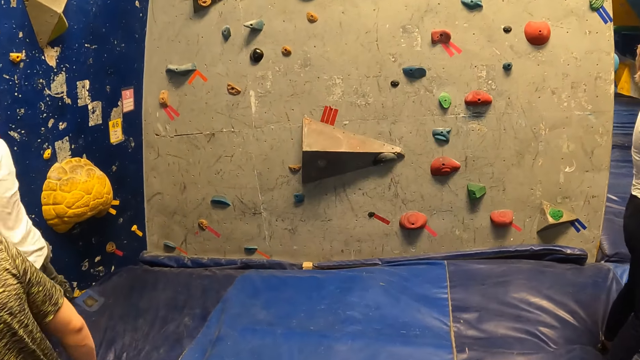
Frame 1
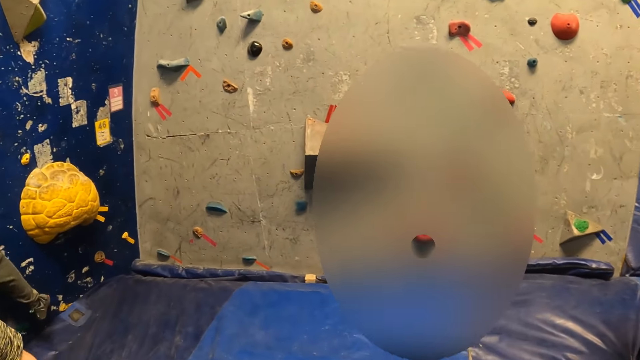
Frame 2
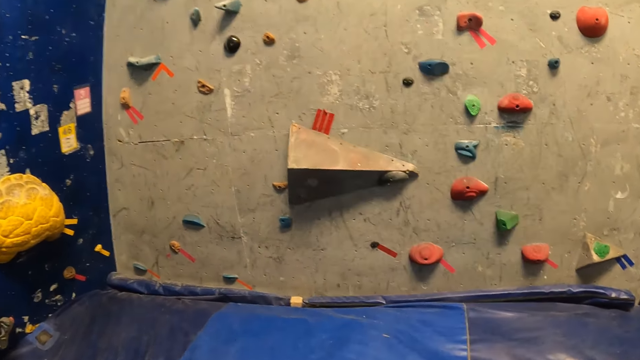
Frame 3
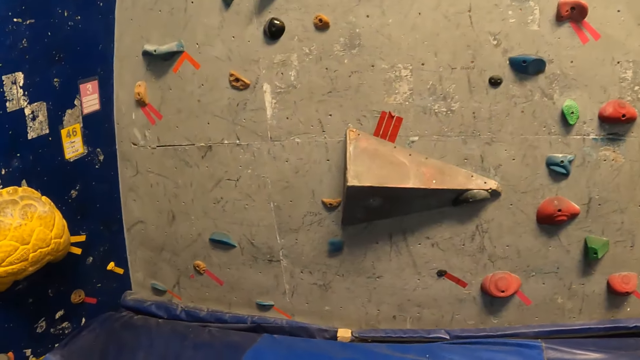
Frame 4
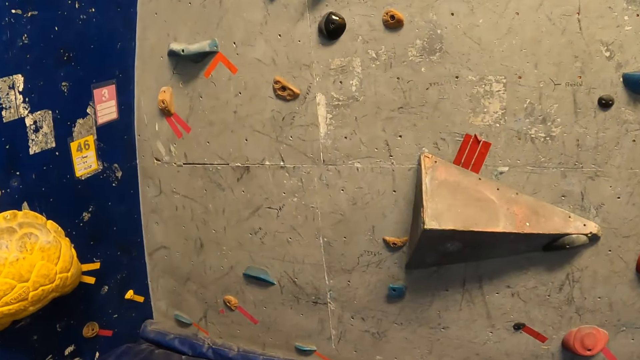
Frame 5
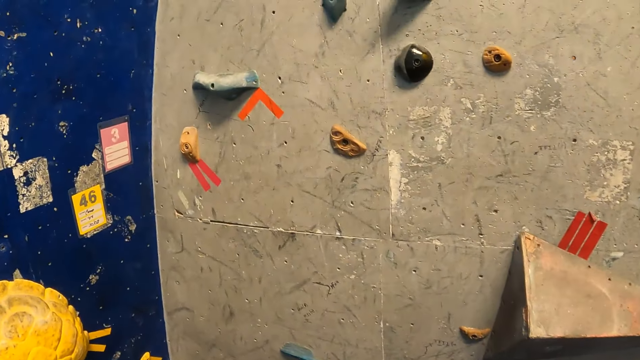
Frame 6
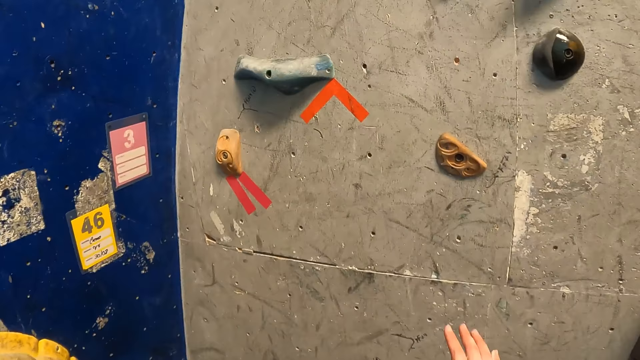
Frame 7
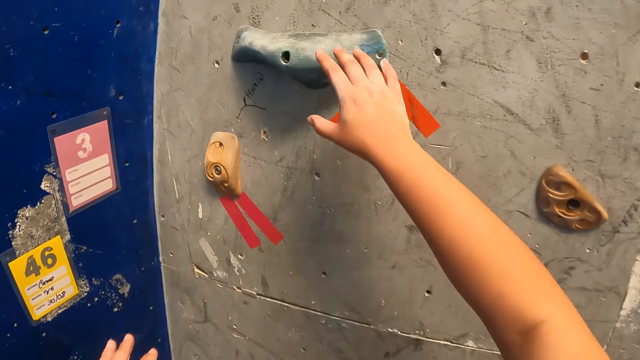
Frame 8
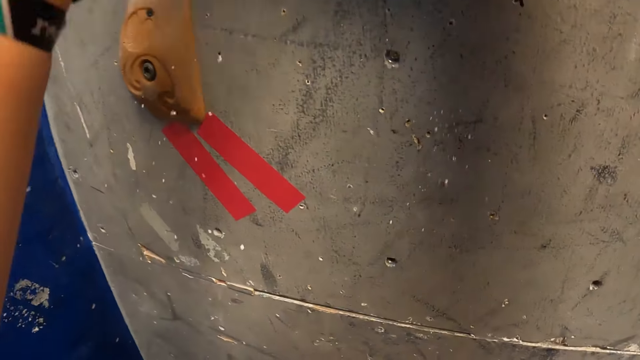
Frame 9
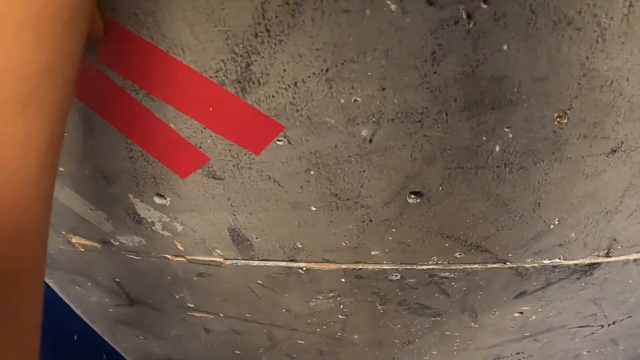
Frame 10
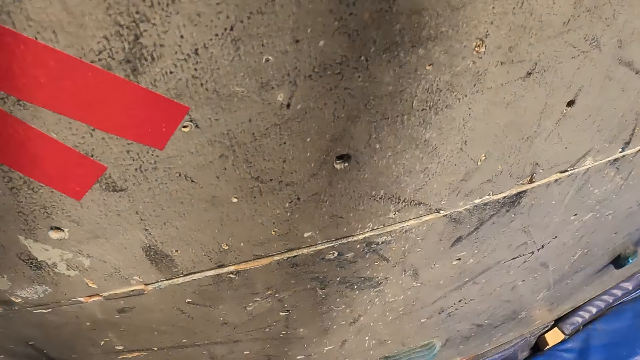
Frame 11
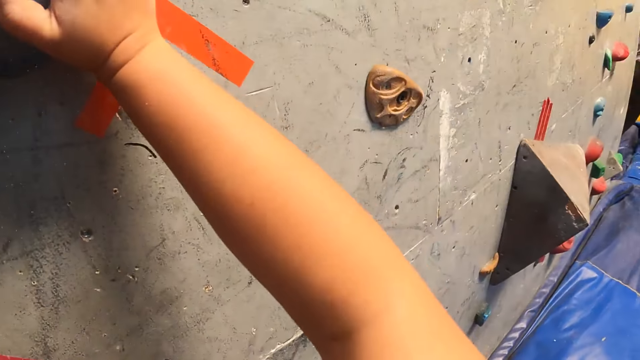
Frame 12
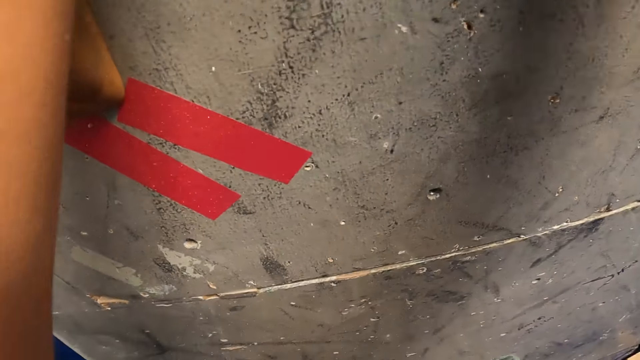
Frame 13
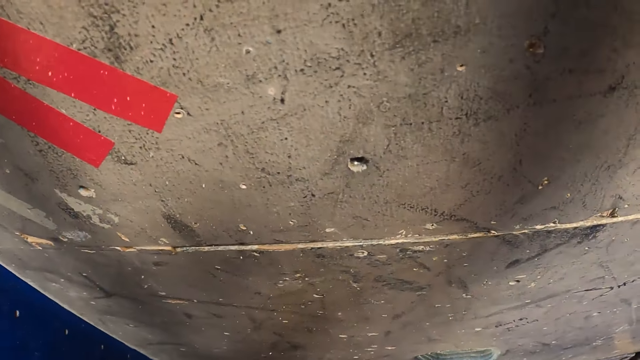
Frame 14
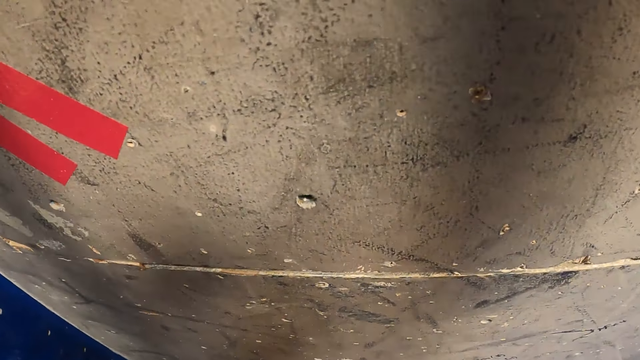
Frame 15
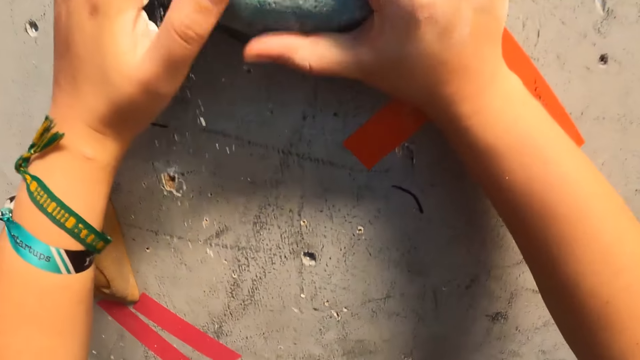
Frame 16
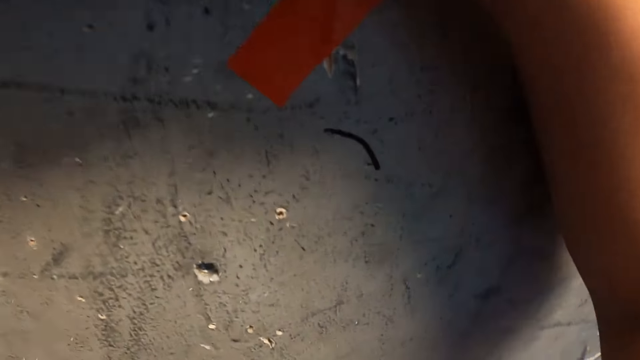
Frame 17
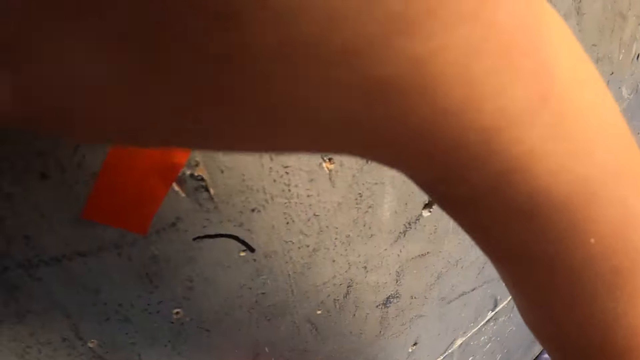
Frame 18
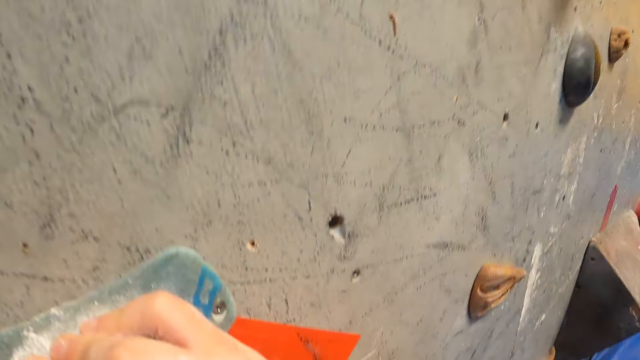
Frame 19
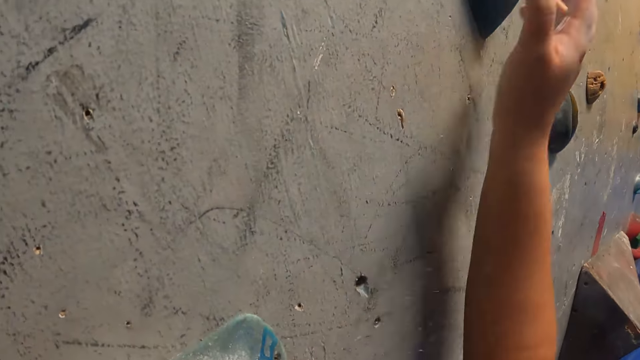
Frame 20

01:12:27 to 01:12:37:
The camera wearer walks on the surface. She grabs a bouldering hold with her right hand. She climbs on the bouldering wall with both hands.

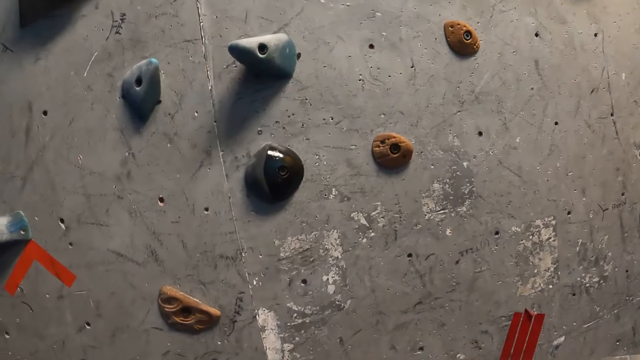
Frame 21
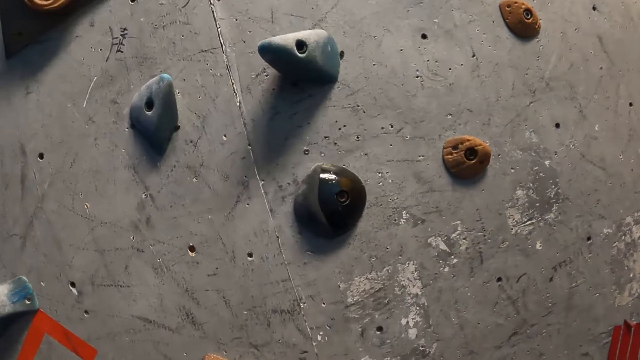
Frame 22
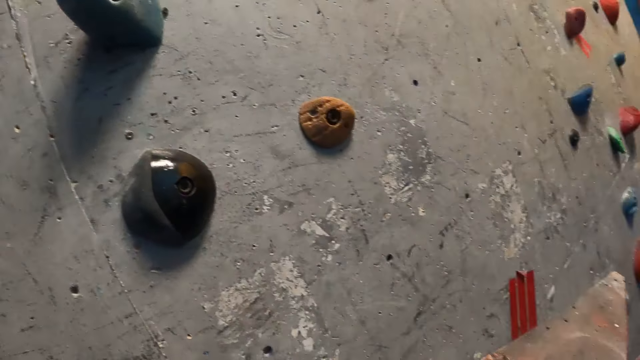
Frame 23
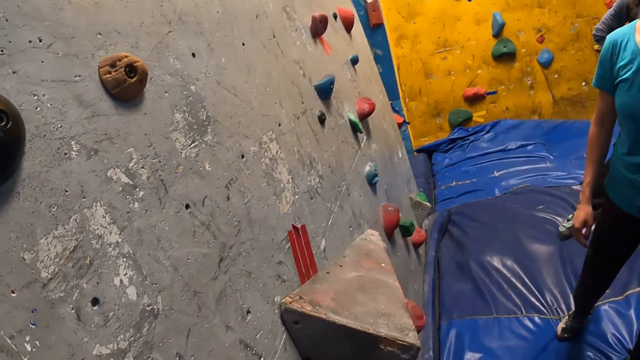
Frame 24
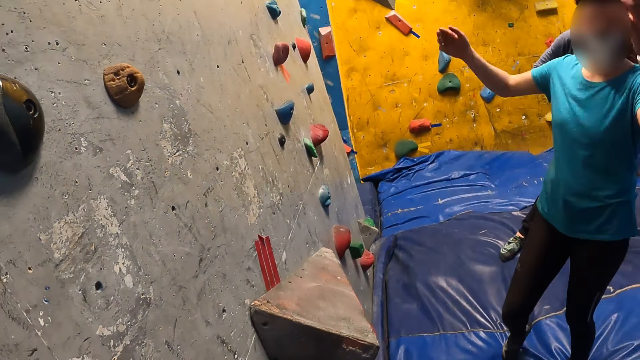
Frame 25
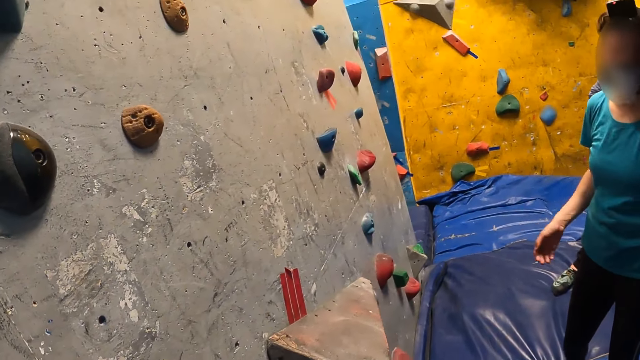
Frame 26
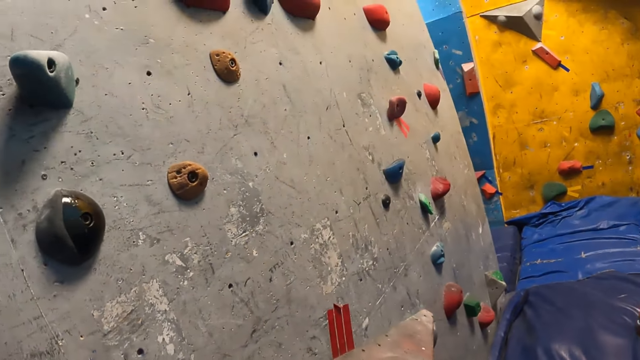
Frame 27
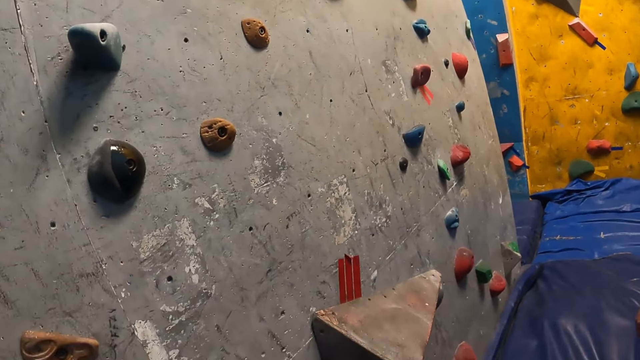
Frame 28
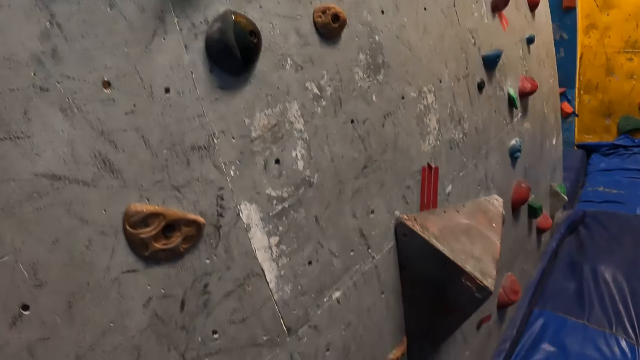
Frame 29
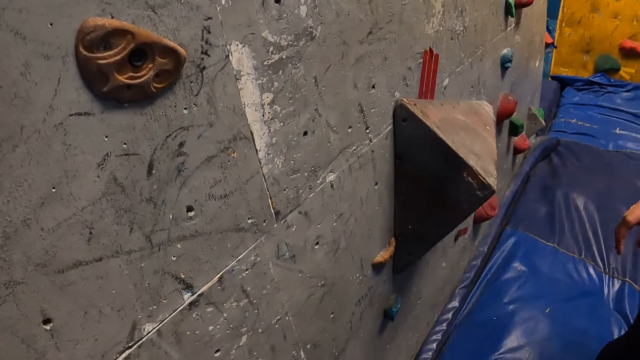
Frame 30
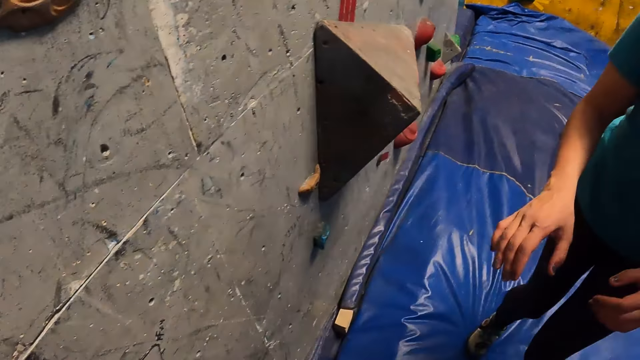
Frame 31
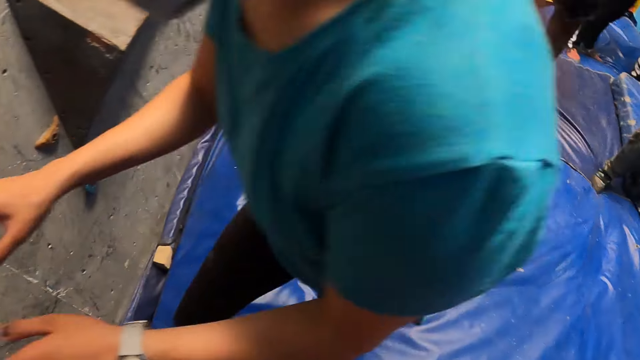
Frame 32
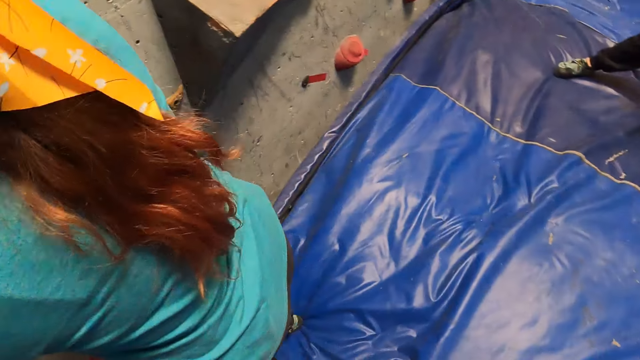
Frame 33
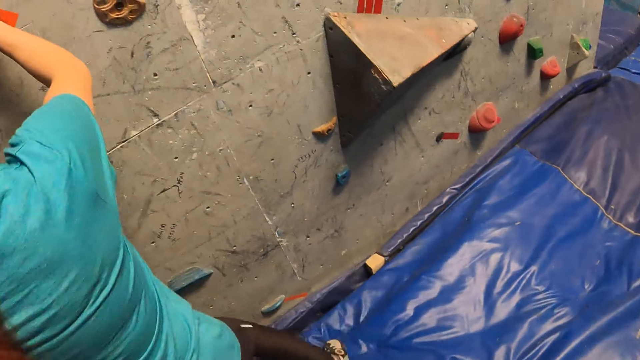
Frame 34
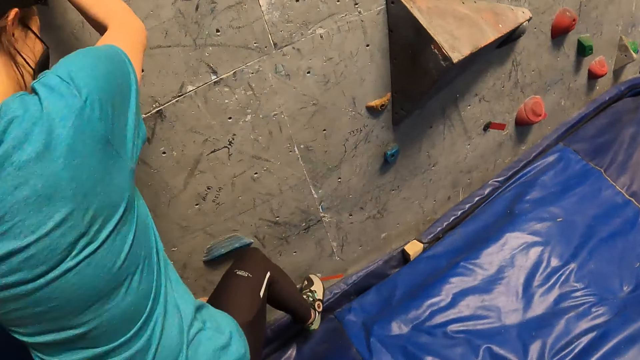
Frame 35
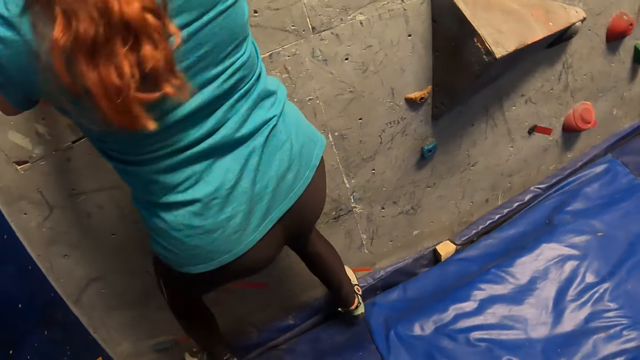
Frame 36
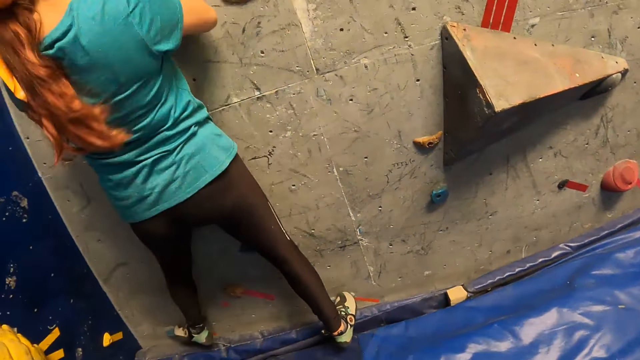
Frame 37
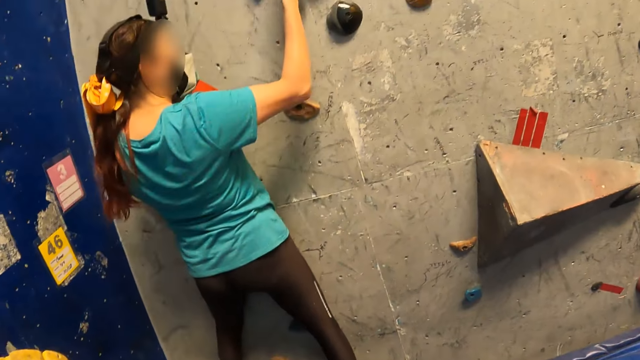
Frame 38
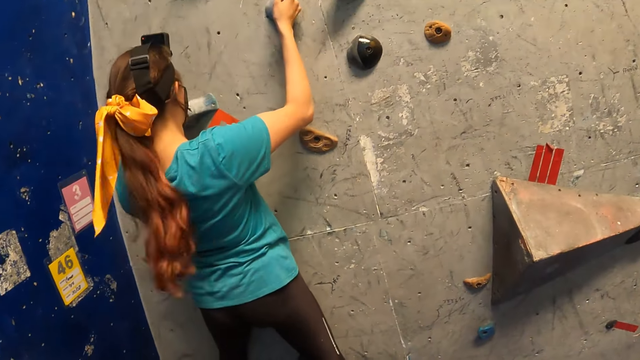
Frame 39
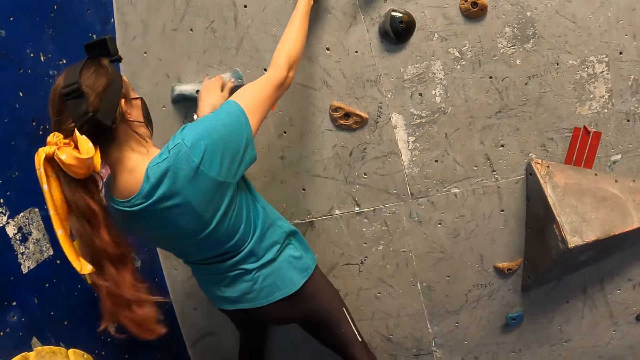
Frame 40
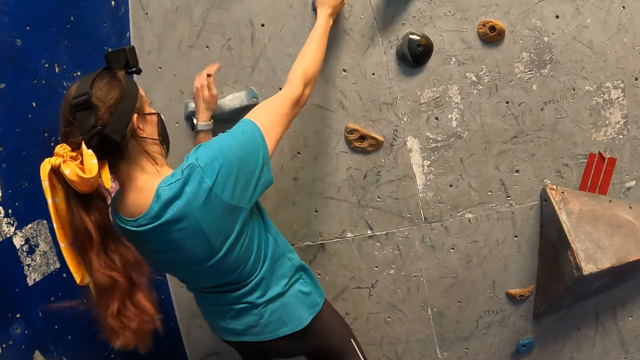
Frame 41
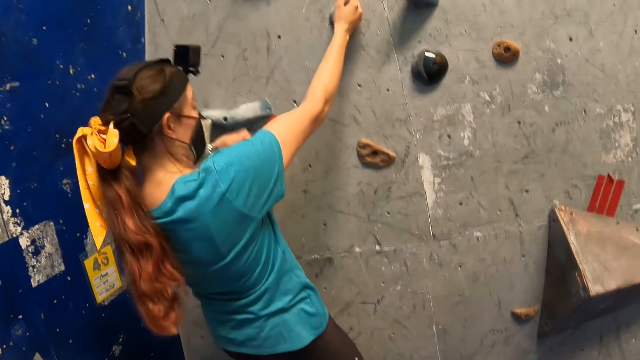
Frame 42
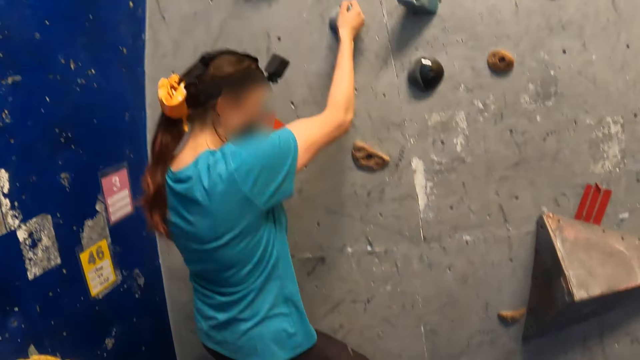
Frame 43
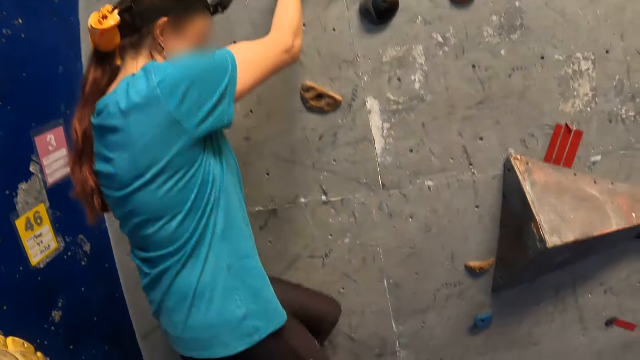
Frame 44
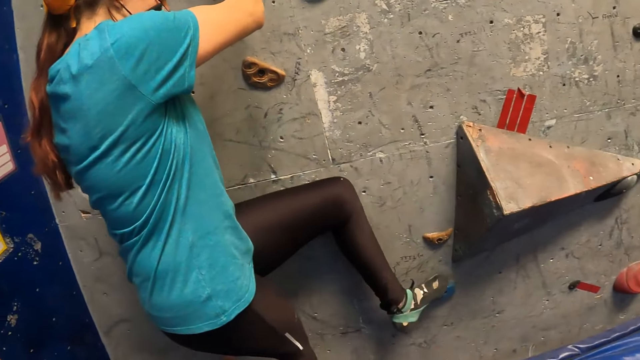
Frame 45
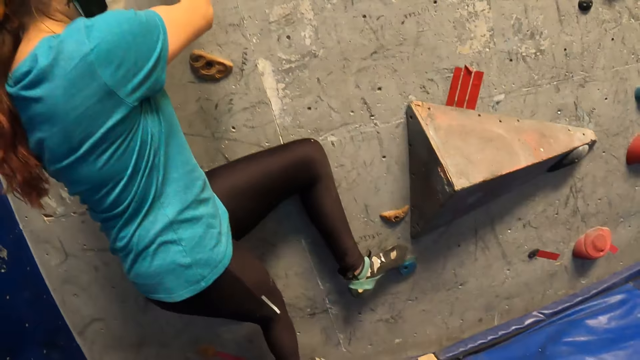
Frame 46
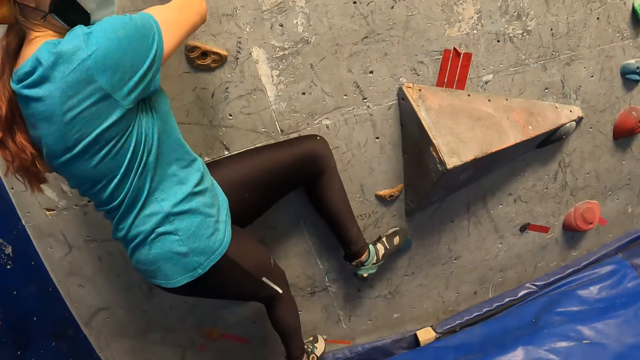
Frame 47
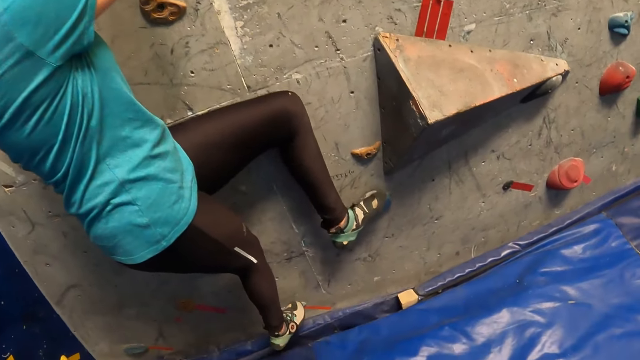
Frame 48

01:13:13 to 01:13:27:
The woman demonstrates with both hands, moves the hands and walks on the surface. The woman climbs the bouldering wall with both hands. The woman dusts a bouldering hold with her left hand and places her left leg on a bouldering hold.
